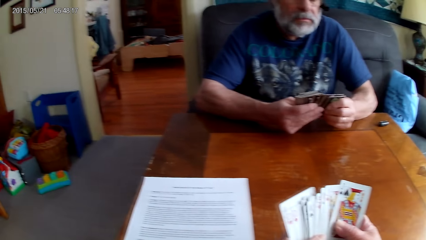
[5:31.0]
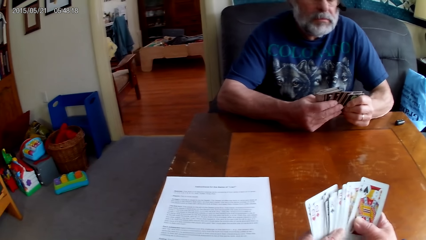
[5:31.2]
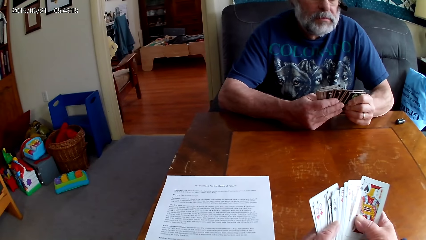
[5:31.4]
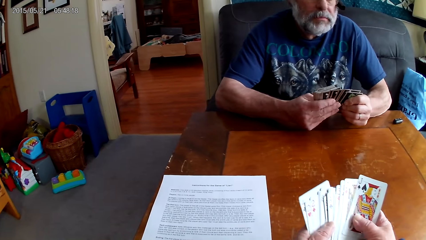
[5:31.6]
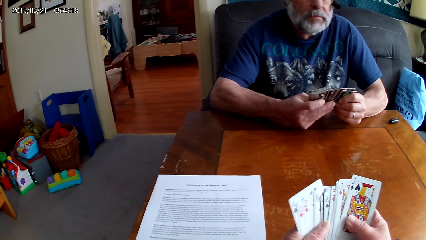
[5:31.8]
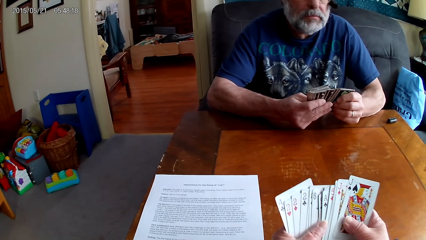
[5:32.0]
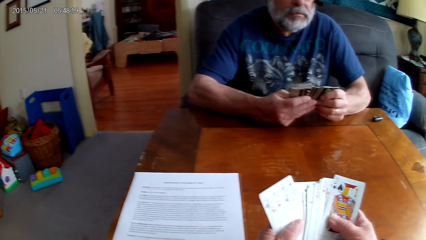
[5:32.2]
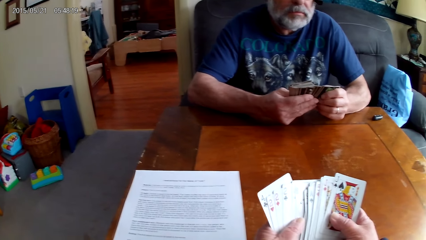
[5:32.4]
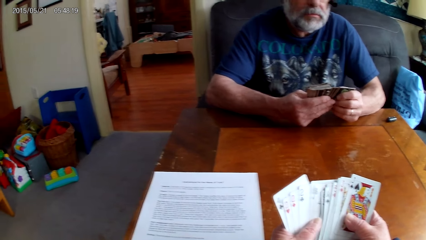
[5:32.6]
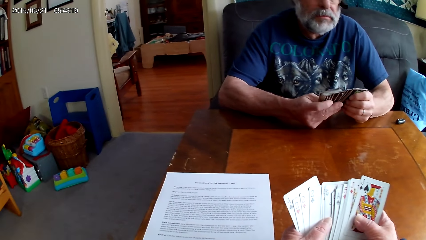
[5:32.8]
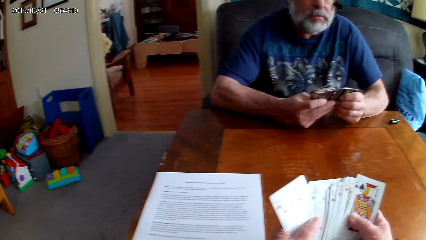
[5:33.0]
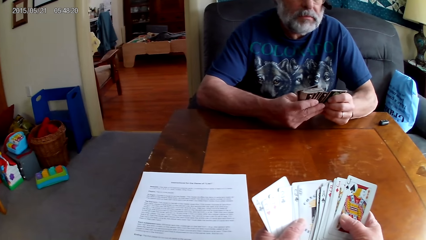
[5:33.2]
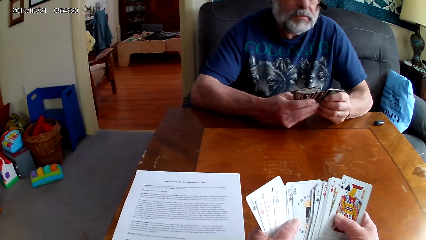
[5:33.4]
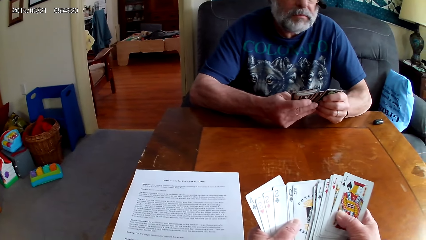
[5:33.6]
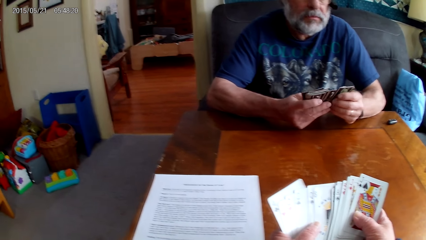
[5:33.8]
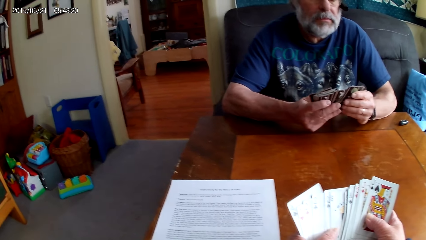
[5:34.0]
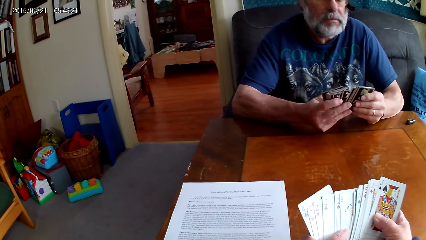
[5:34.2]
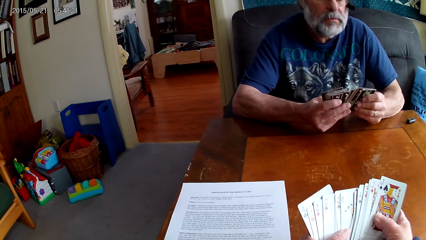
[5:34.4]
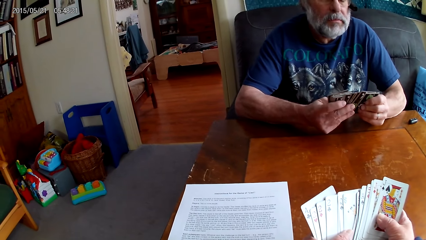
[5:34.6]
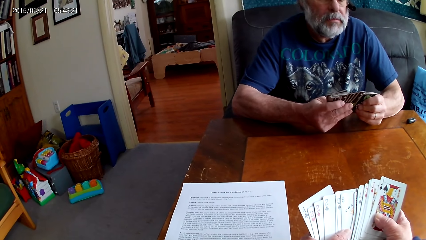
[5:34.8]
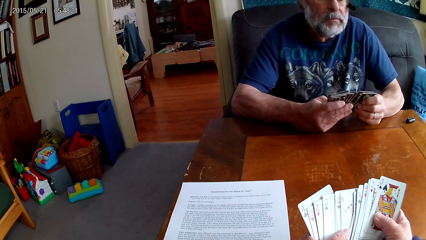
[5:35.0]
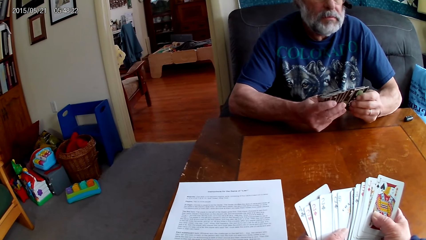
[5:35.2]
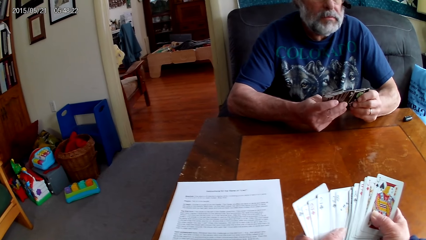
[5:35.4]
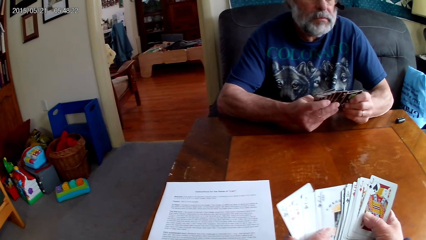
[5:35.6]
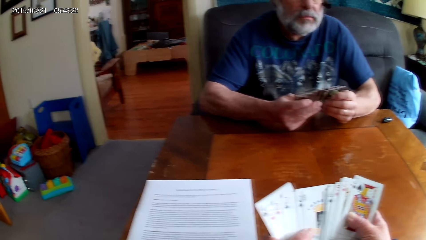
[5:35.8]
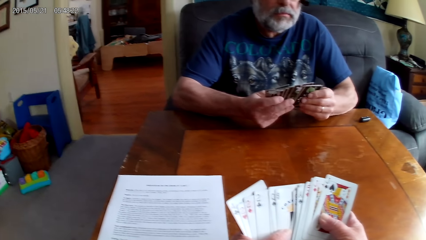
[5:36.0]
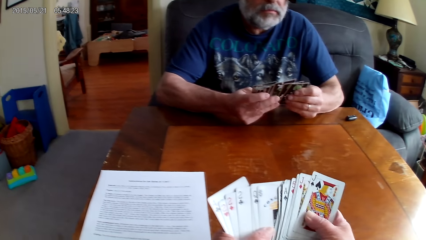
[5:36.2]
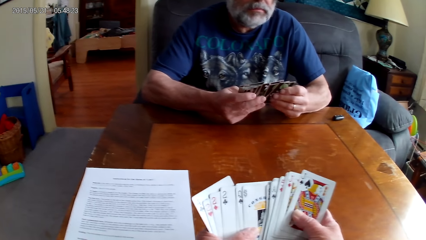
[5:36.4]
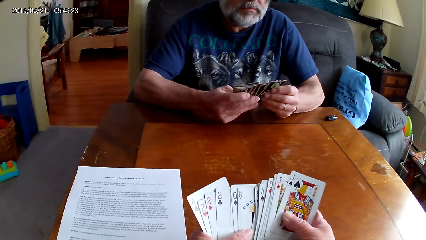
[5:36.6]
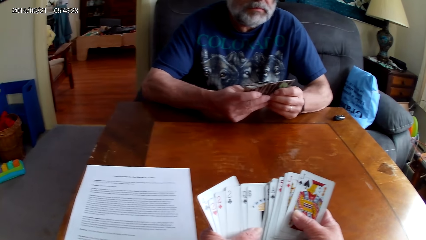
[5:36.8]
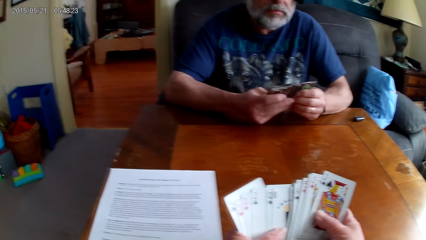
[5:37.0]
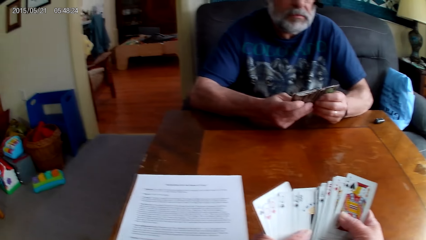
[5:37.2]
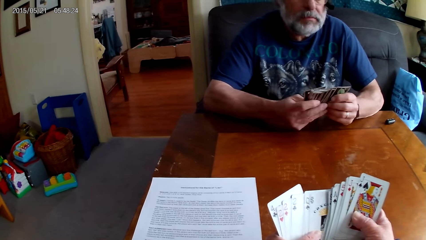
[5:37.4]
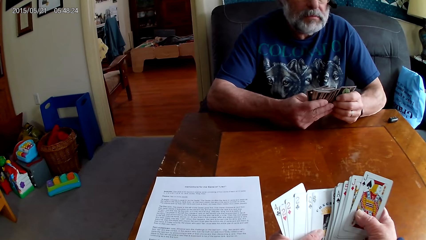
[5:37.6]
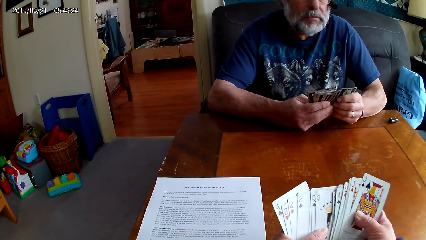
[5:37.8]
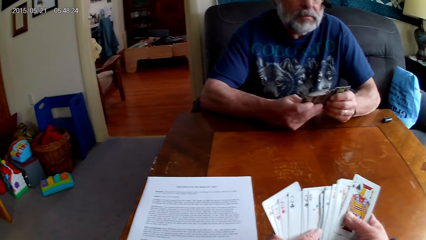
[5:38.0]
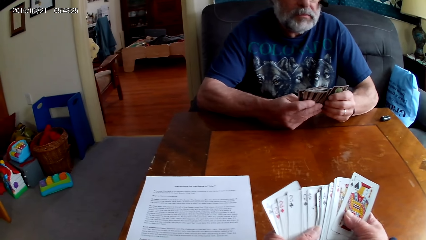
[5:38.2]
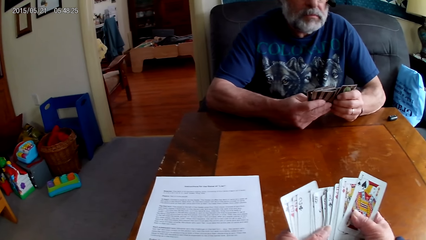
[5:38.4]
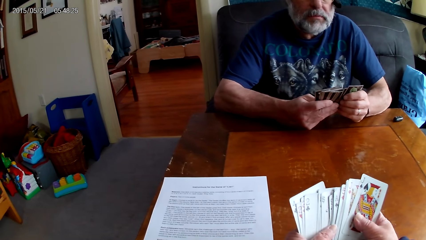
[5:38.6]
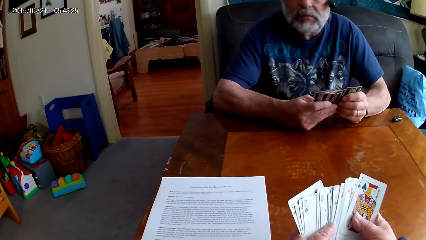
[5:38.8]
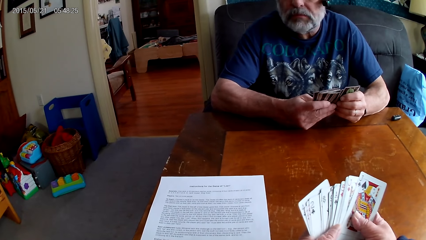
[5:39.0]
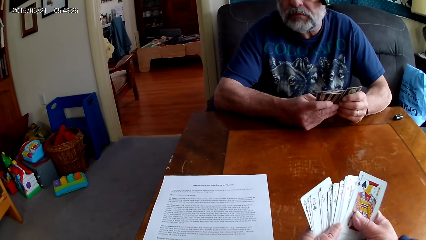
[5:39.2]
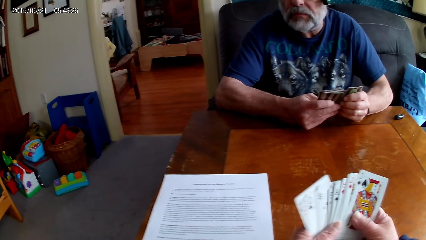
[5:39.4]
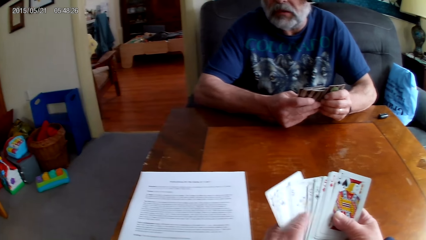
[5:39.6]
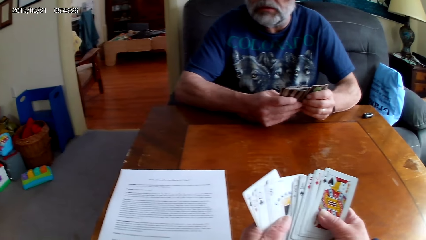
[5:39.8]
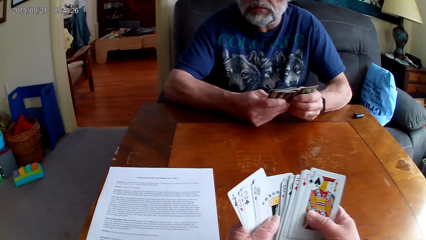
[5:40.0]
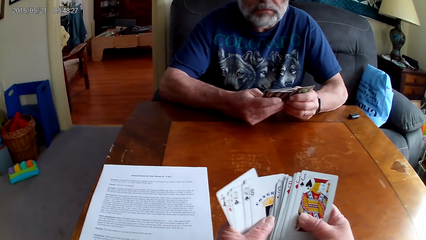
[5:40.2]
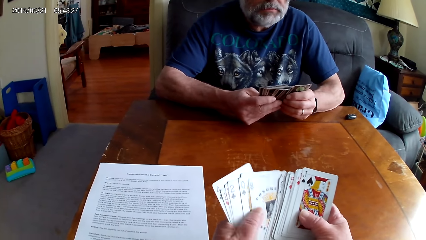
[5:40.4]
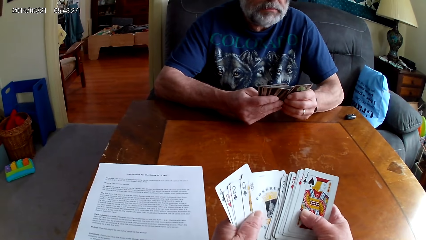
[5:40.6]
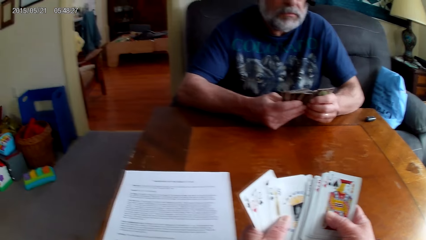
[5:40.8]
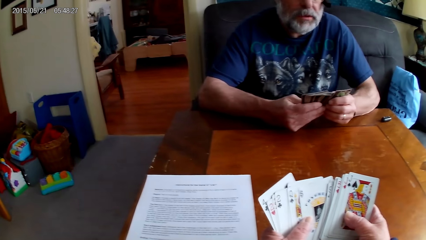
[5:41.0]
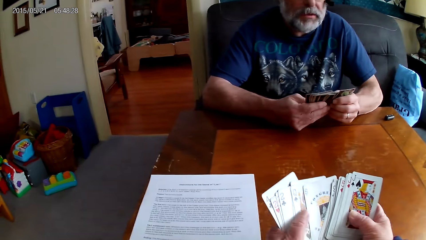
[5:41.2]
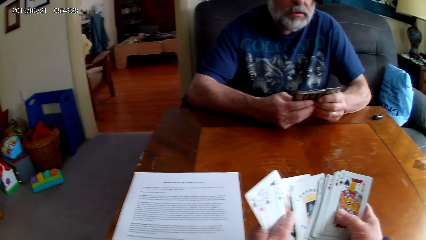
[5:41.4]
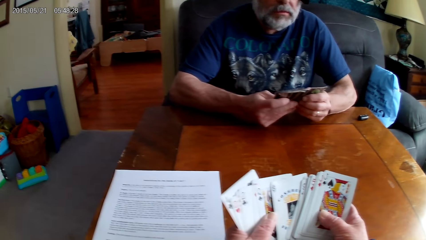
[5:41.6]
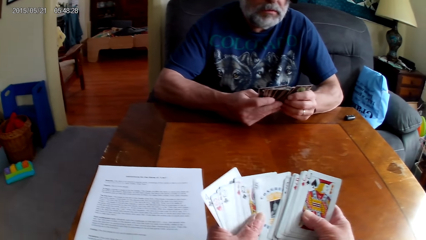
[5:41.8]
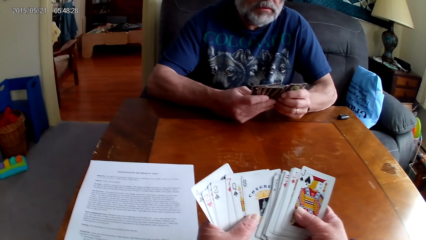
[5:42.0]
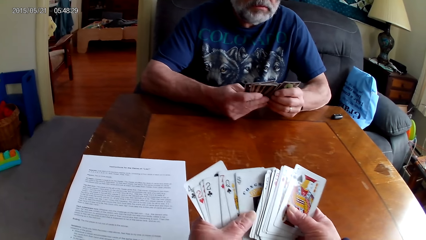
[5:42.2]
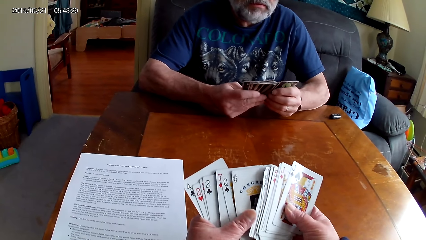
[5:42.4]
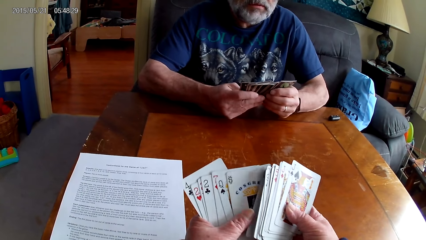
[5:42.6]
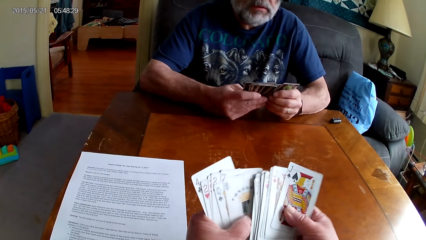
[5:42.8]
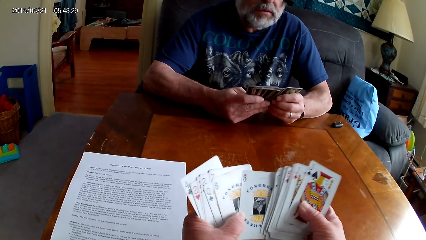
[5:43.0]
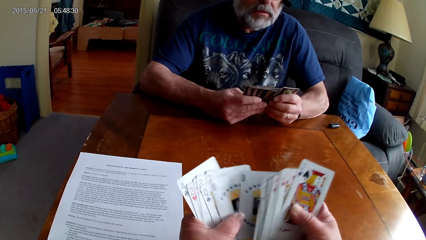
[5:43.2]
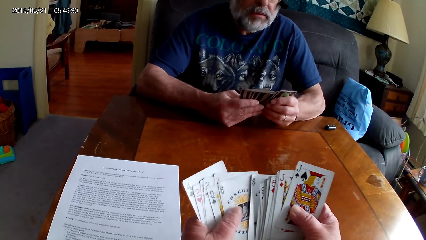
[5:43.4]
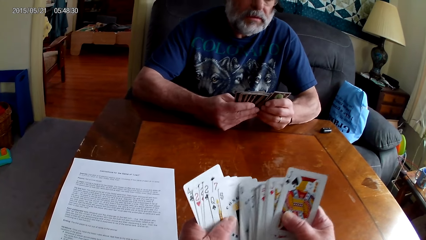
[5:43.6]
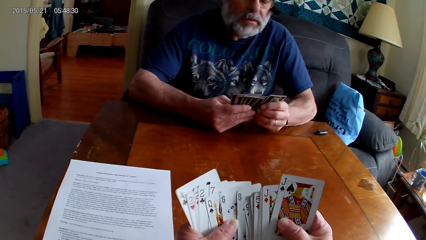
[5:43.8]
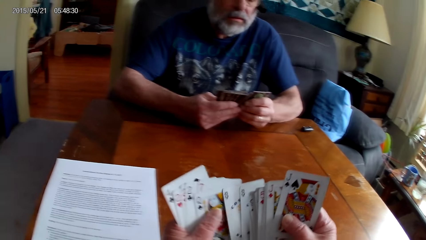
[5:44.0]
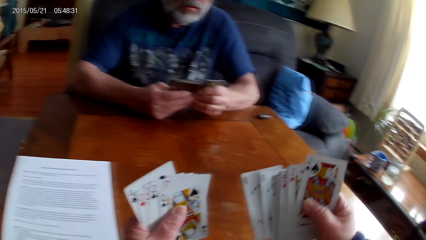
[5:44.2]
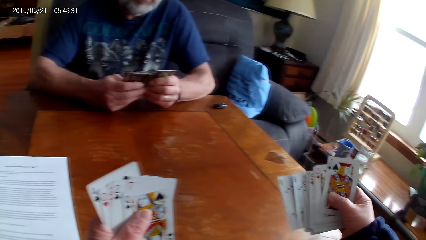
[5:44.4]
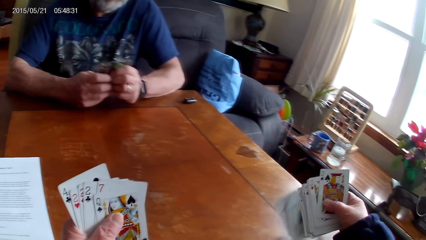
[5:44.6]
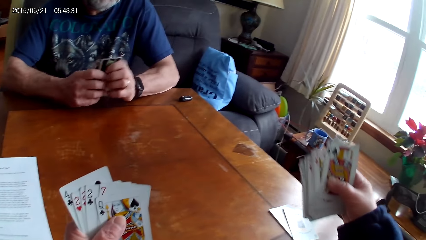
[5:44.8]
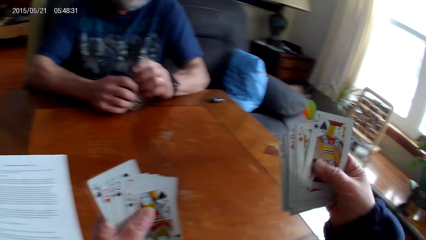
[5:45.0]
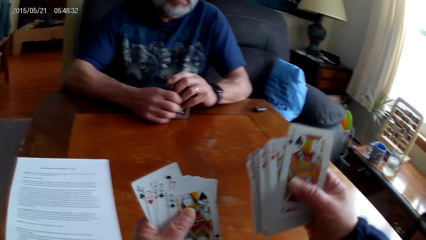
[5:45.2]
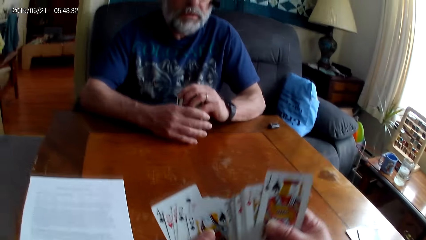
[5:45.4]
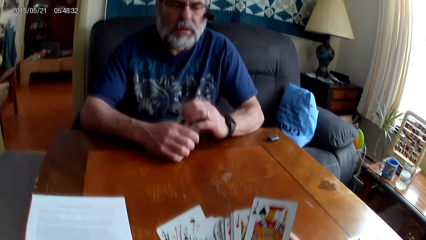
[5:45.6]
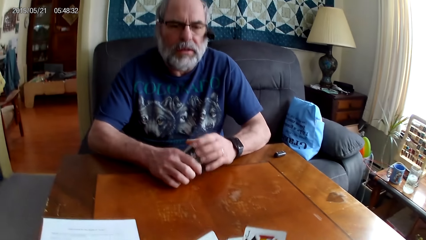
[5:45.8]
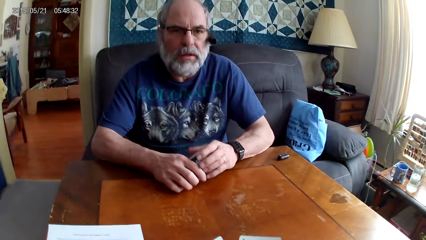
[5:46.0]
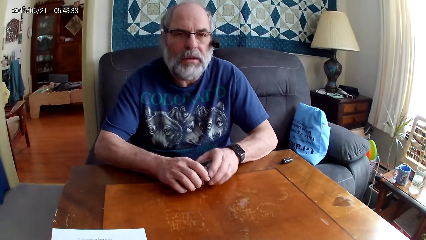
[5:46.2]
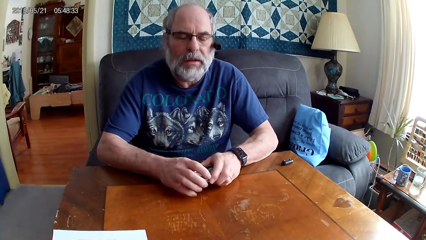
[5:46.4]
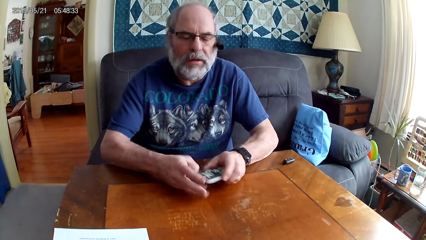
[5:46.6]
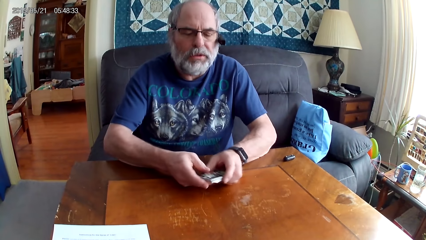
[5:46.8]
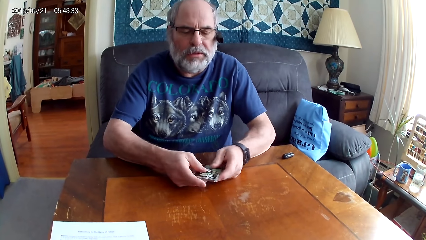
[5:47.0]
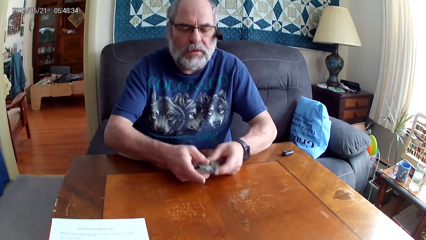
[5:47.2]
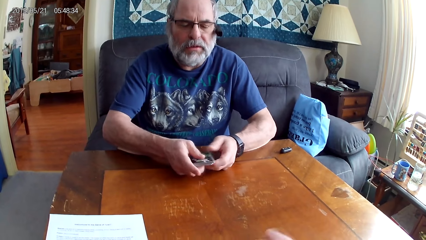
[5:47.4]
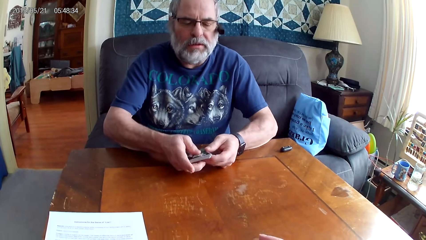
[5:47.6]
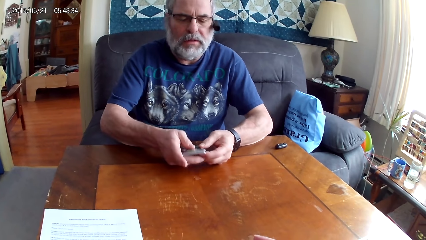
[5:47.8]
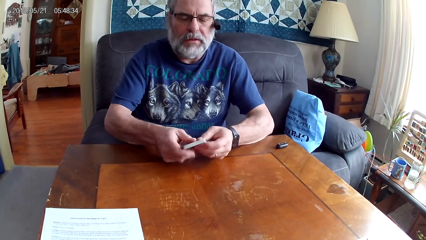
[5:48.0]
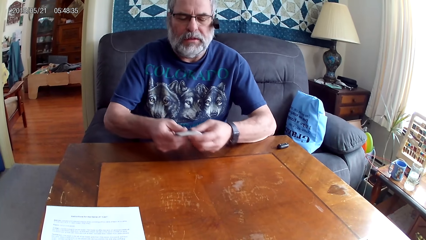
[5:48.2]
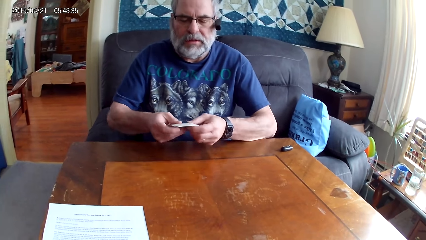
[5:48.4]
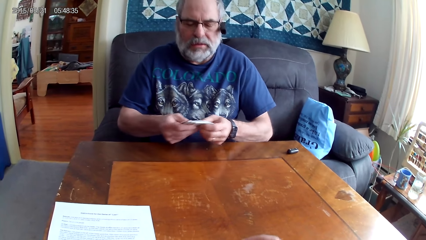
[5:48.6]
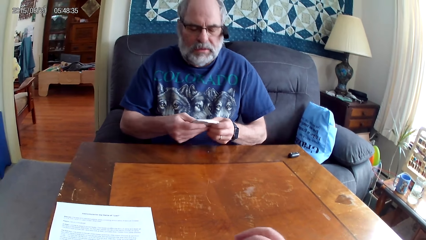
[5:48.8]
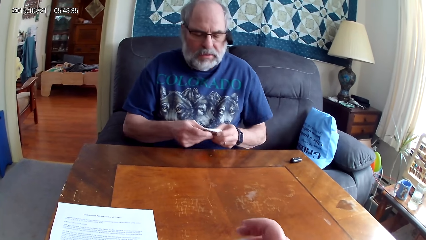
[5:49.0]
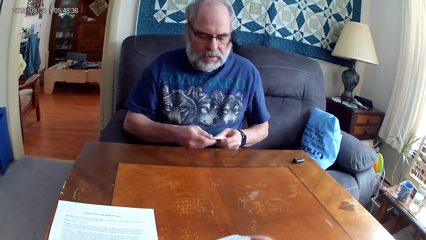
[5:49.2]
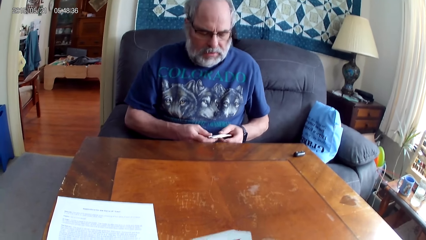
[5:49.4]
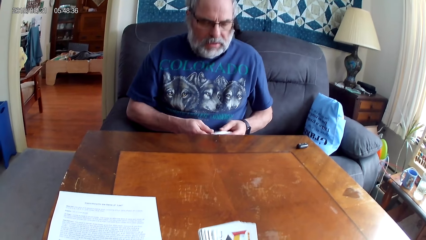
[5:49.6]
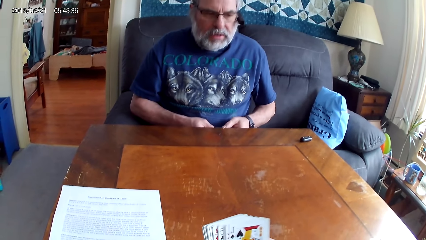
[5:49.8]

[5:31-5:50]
A man speaks. The camera wearer drops cards on the table. The man hits the cards on the table. The man talks to the camera wearer.
